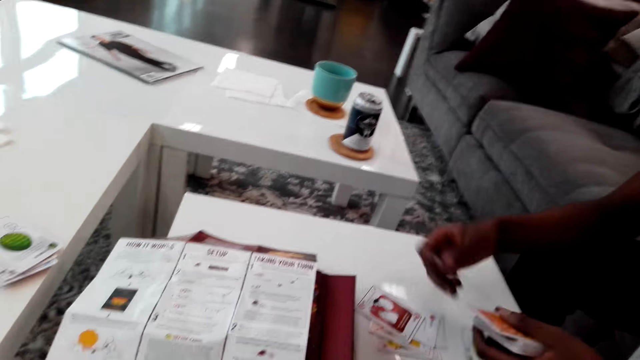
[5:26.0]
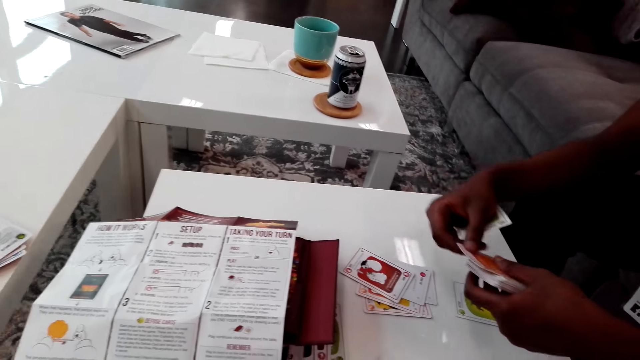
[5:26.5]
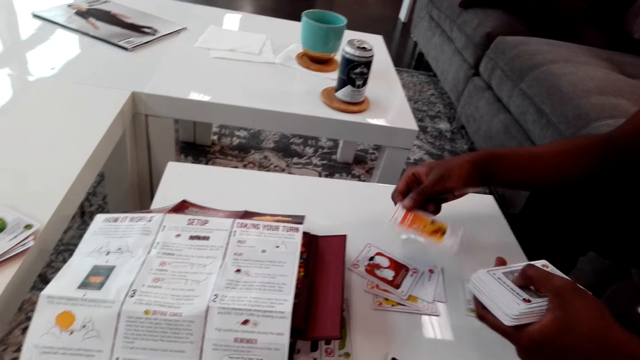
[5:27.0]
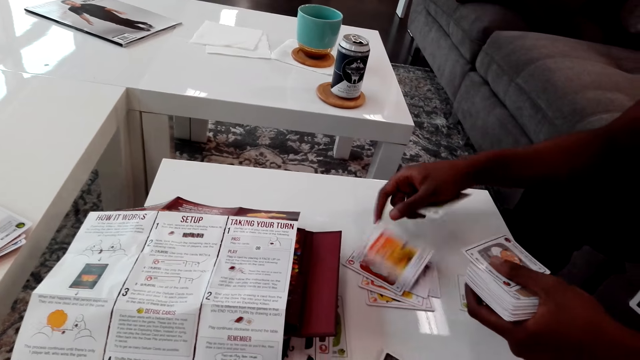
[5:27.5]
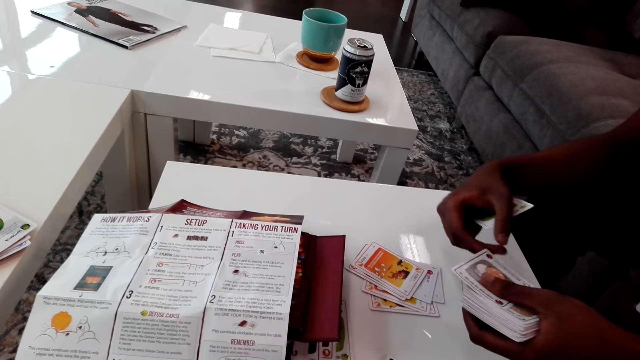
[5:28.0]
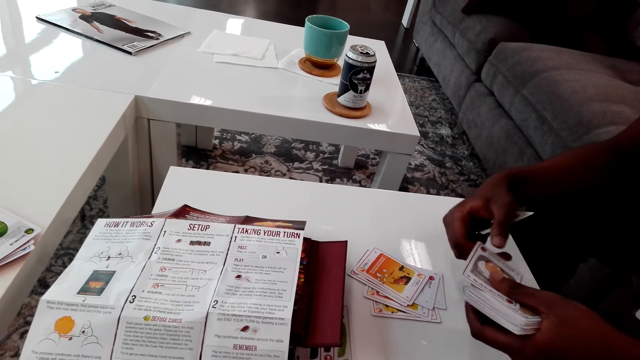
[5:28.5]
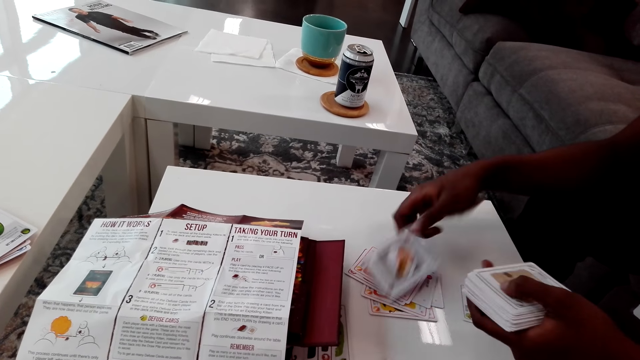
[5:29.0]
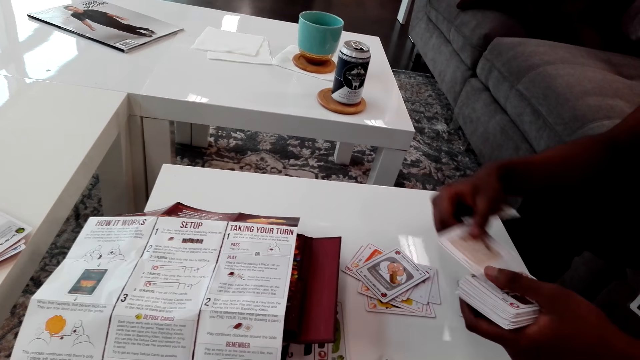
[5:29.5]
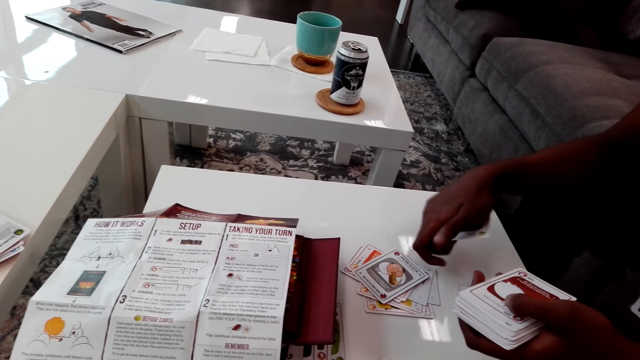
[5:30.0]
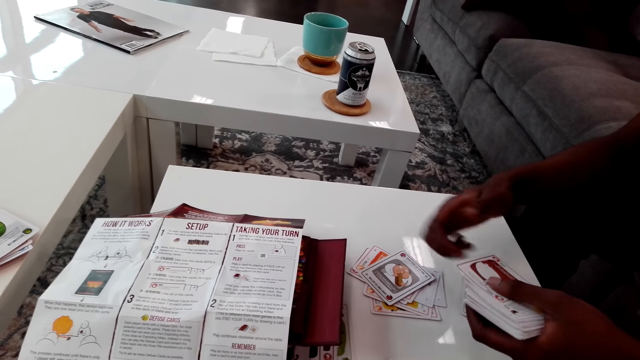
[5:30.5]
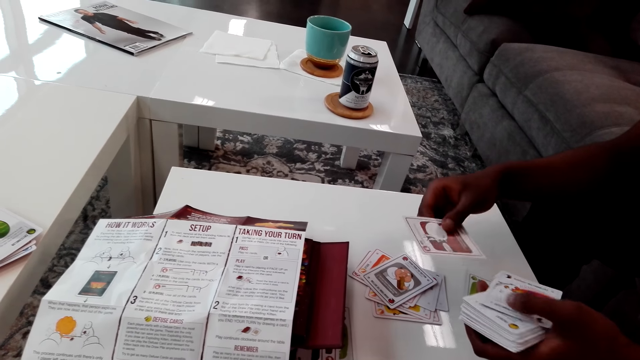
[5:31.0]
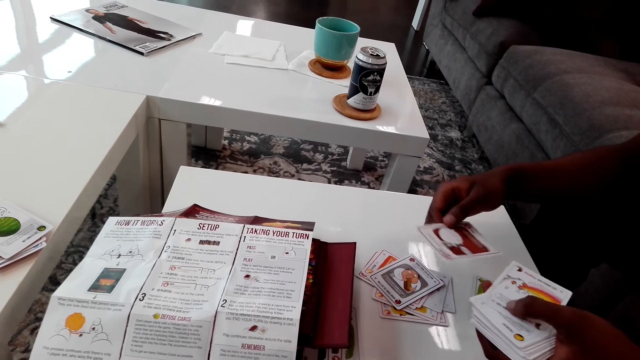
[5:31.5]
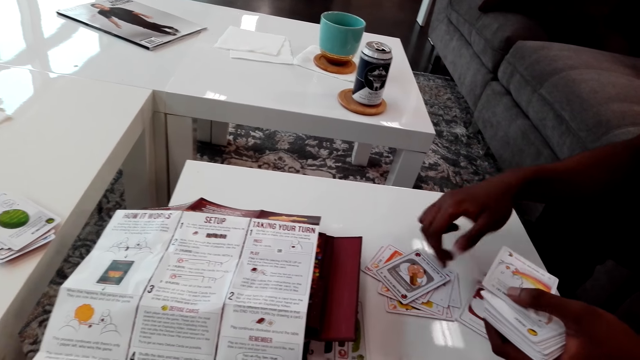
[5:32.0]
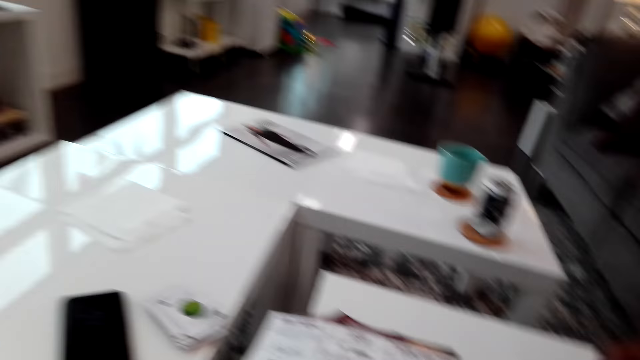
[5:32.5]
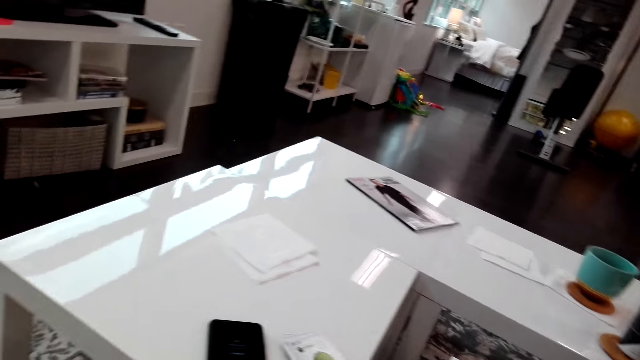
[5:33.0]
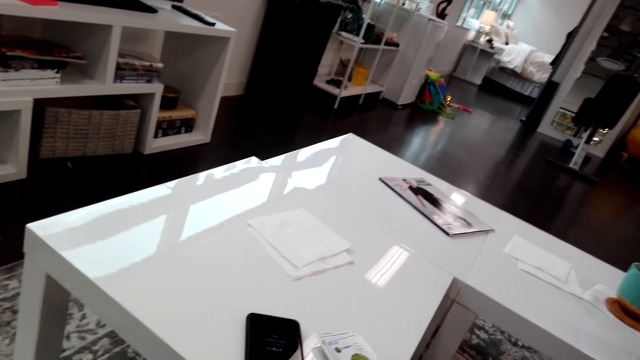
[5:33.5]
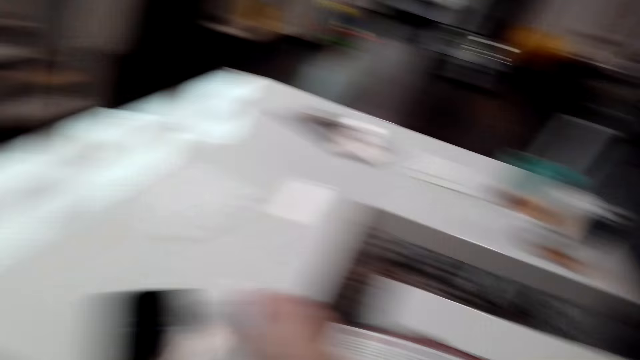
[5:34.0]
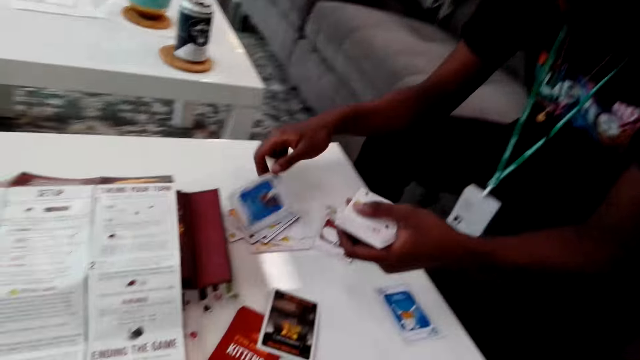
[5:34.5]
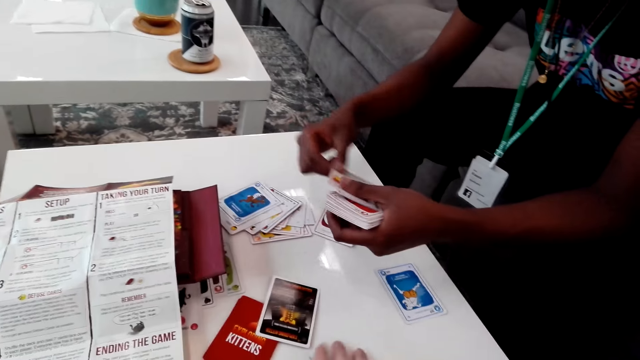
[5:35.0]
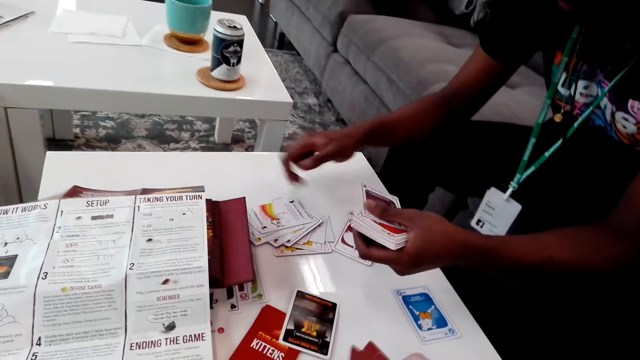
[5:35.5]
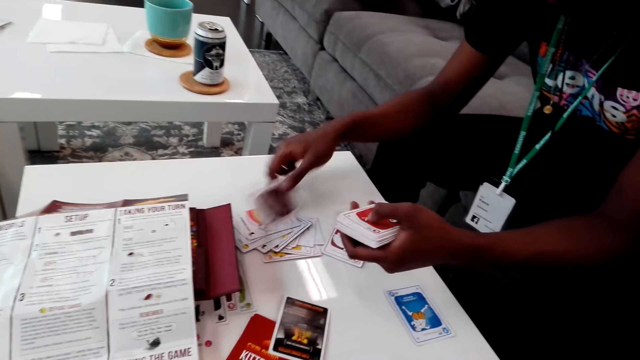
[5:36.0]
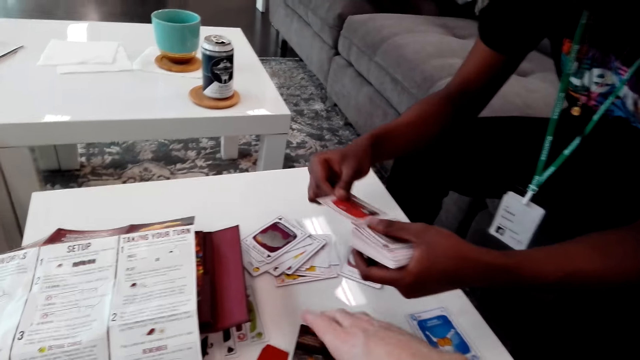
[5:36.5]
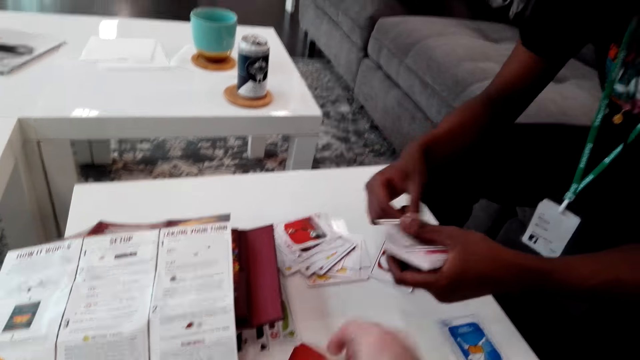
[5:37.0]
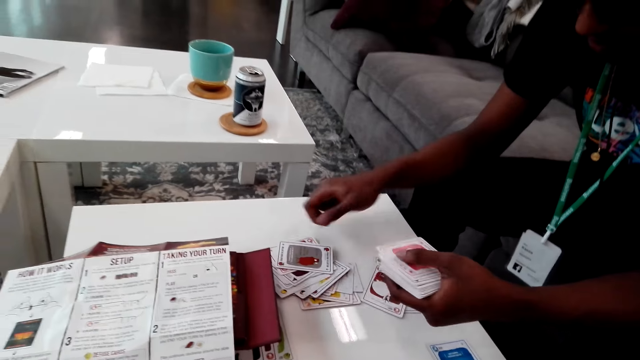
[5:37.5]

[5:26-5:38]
The camera wearer looks around. They take the cards on the table and put them on another table. A man plays the cards.

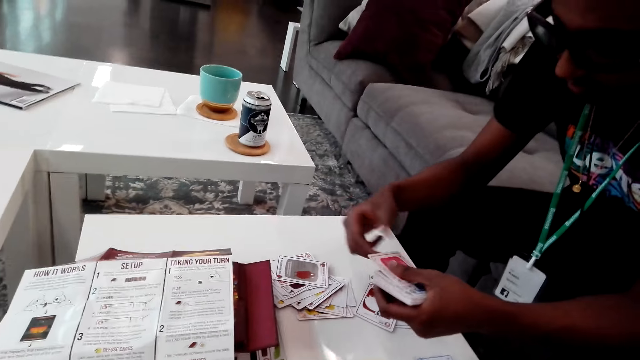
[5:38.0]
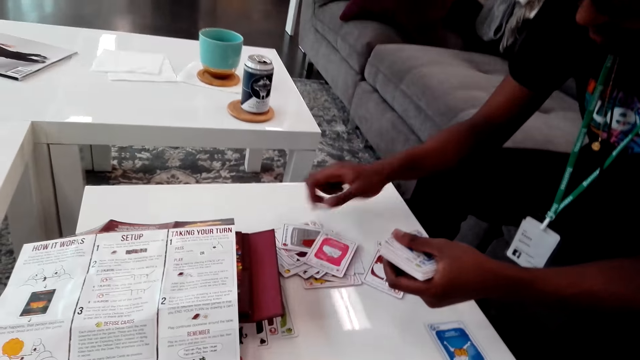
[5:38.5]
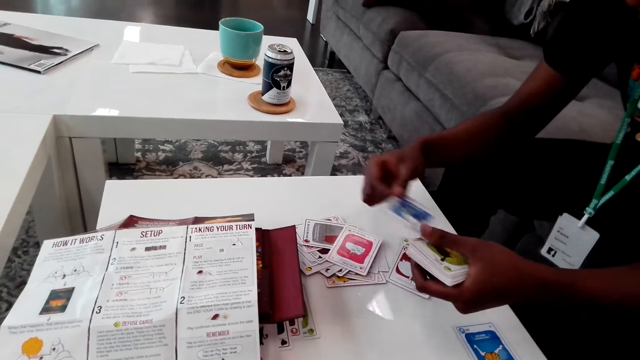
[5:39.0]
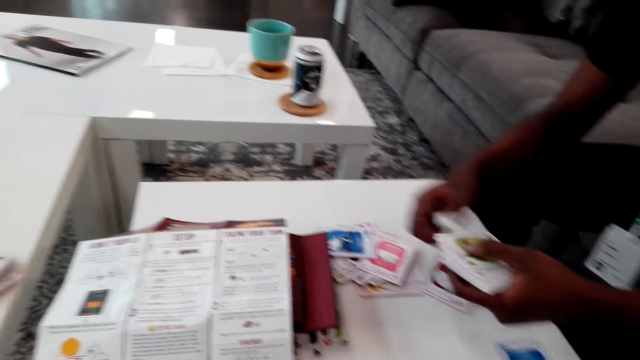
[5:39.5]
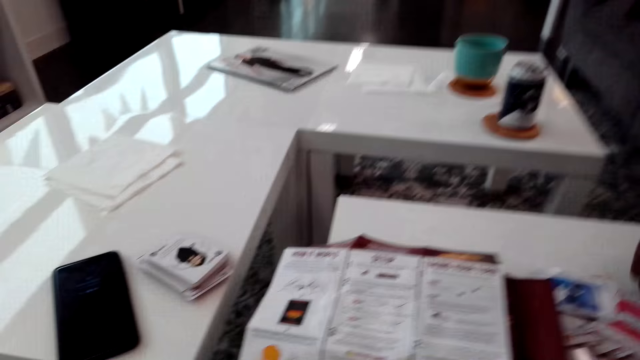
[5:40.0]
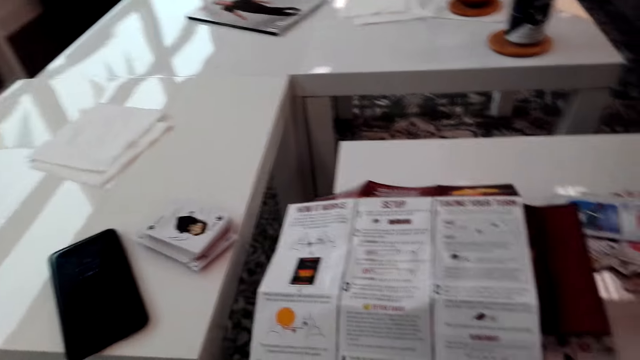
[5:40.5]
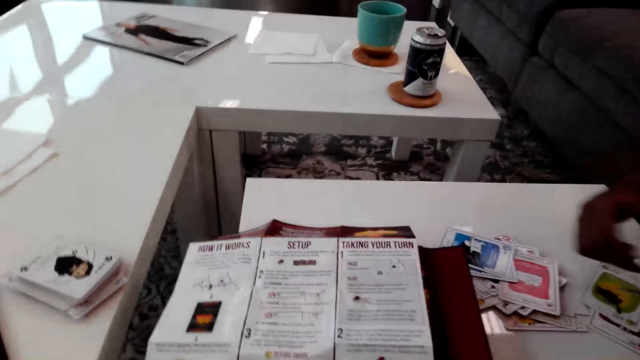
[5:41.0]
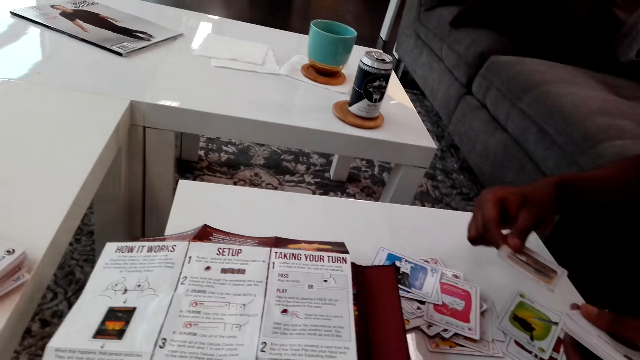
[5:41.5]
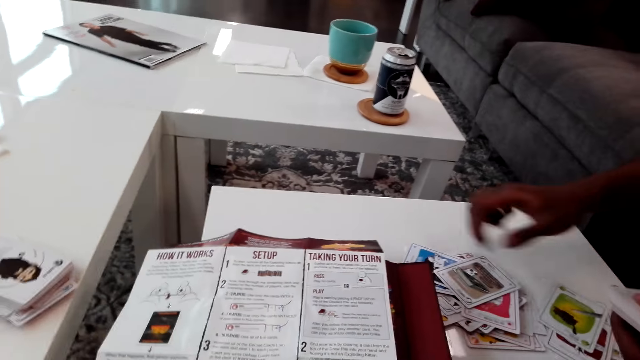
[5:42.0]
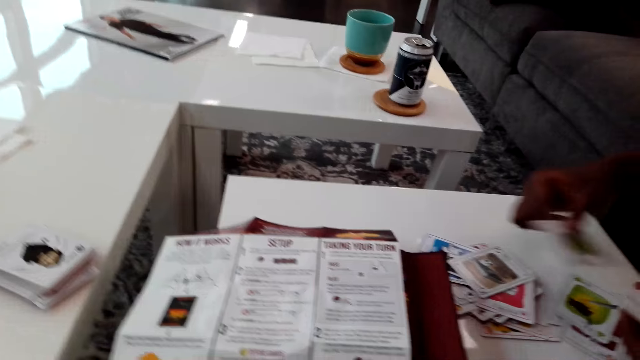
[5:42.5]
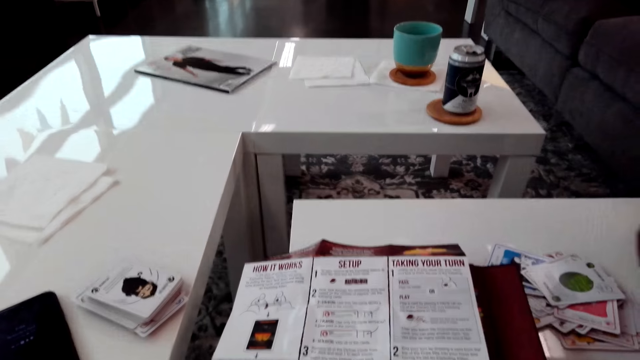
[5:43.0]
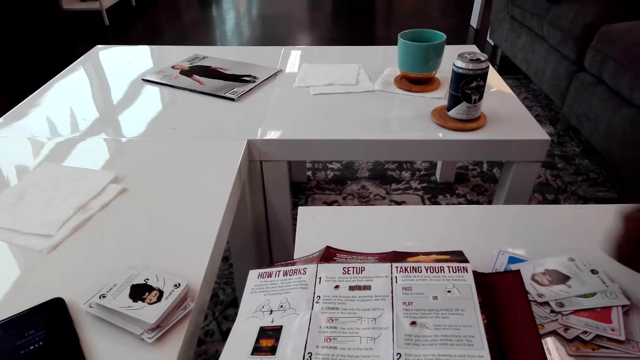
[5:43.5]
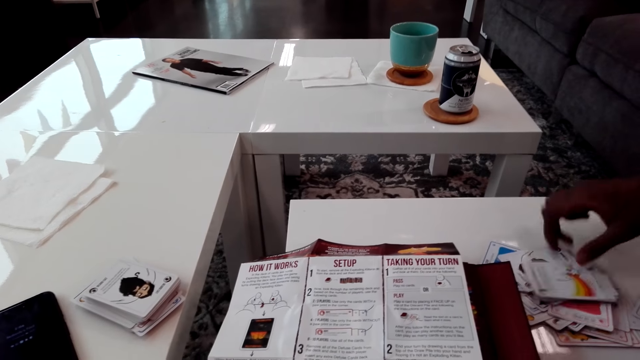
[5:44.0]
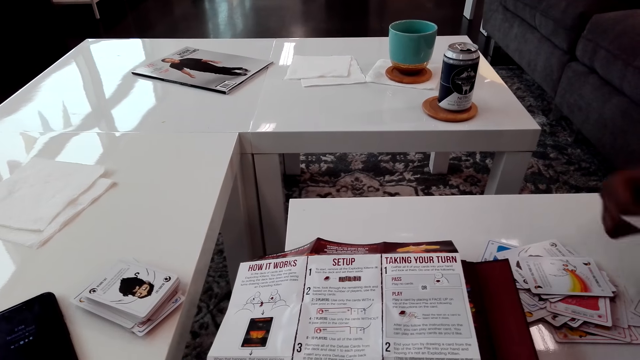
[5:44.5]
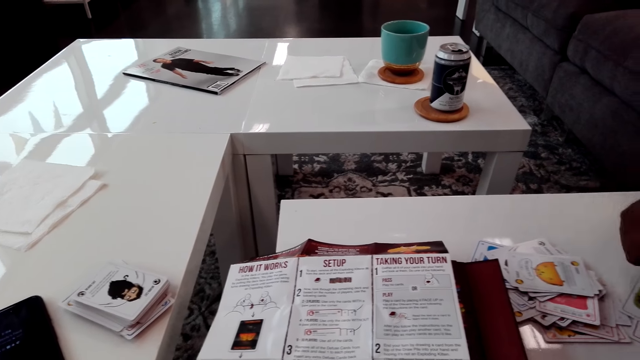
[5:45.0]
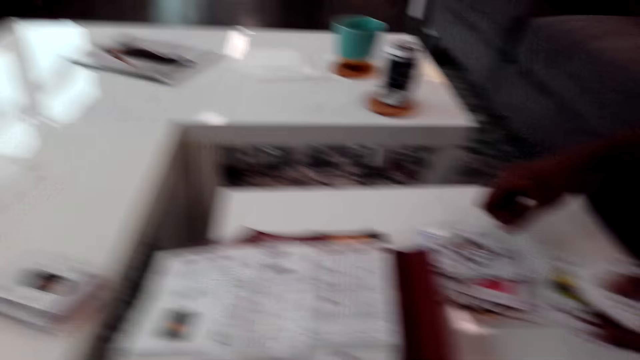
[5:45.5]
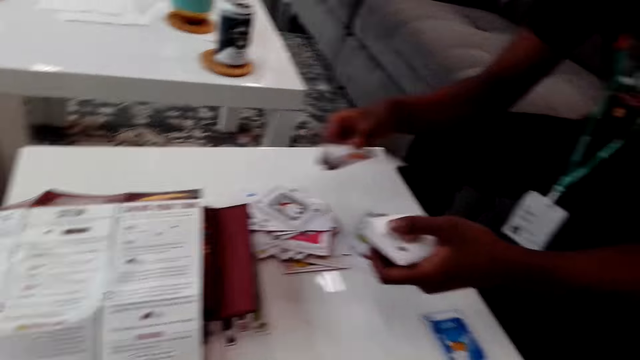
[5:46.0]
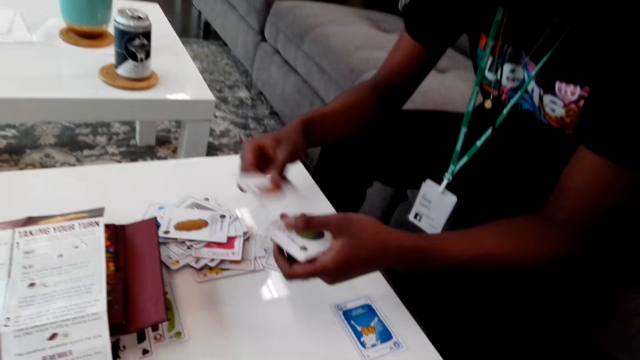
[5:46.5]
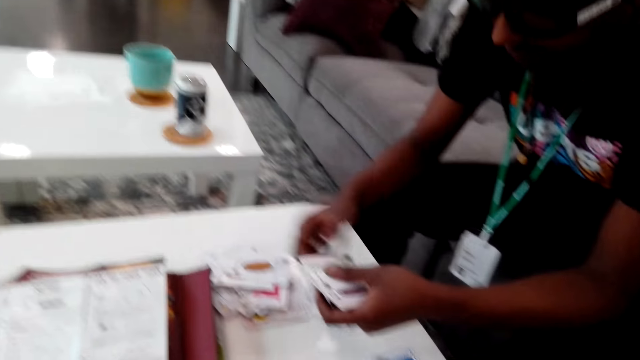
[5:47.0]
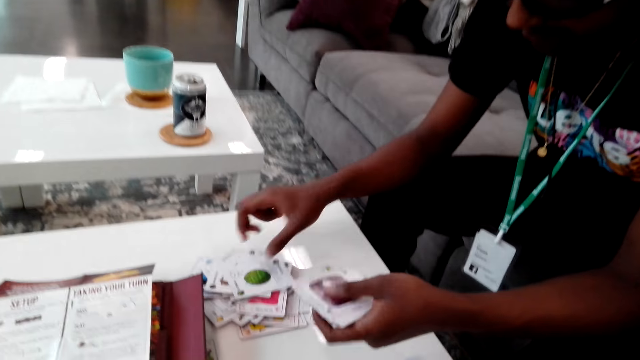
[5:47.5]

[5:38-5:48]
The camera wearer plays the cards. They look around. The man plays the cards. The camera wearer talks.
